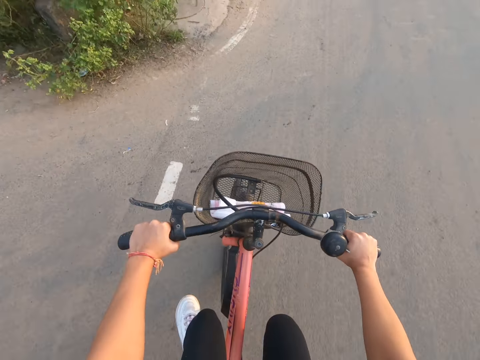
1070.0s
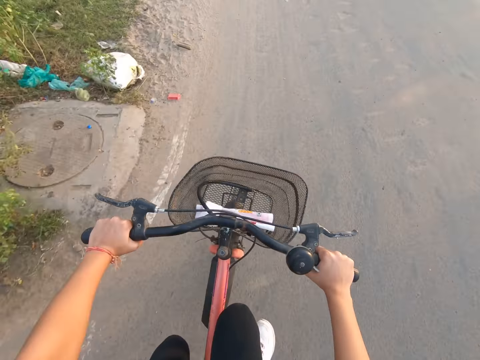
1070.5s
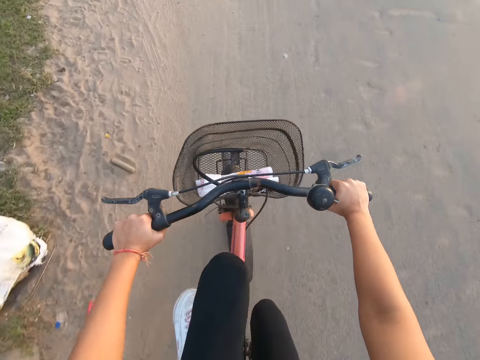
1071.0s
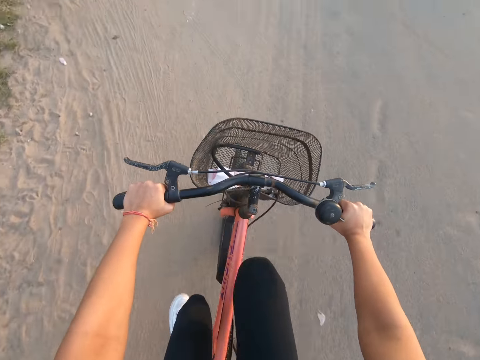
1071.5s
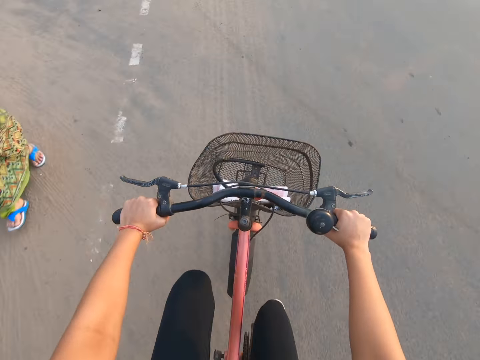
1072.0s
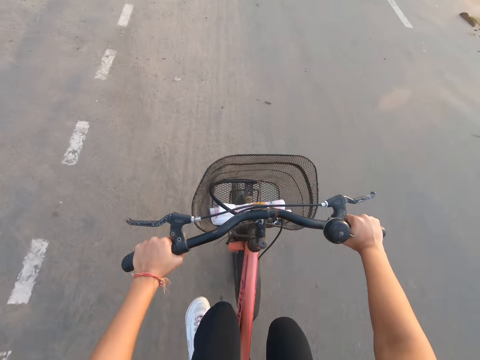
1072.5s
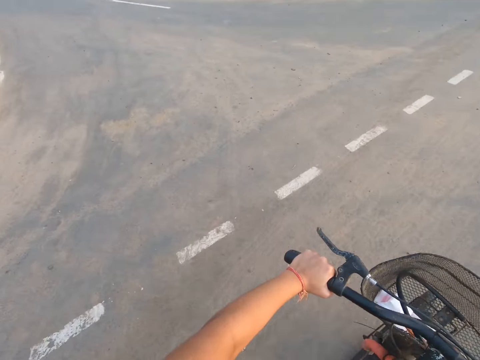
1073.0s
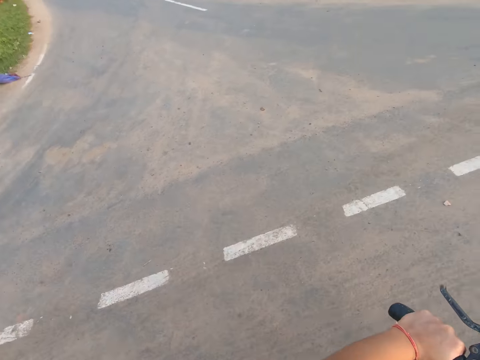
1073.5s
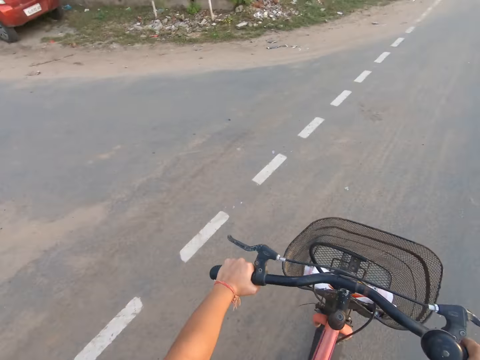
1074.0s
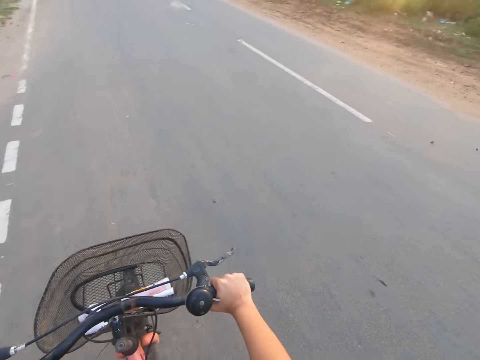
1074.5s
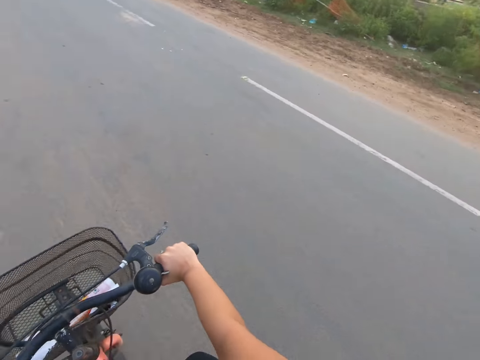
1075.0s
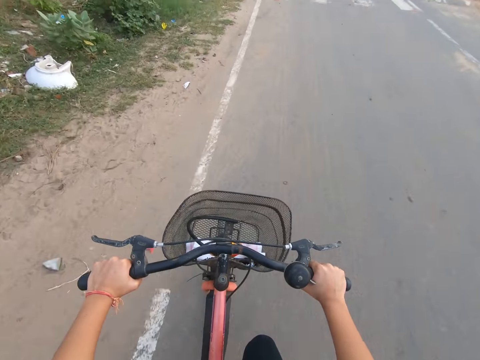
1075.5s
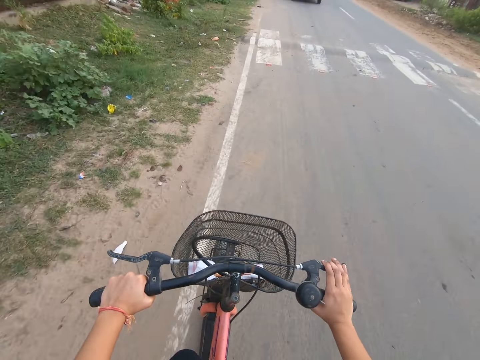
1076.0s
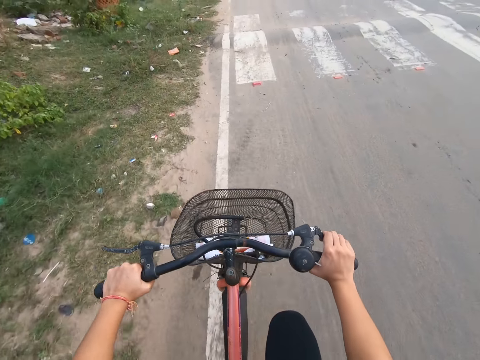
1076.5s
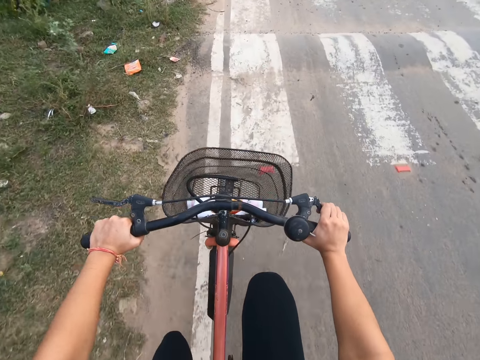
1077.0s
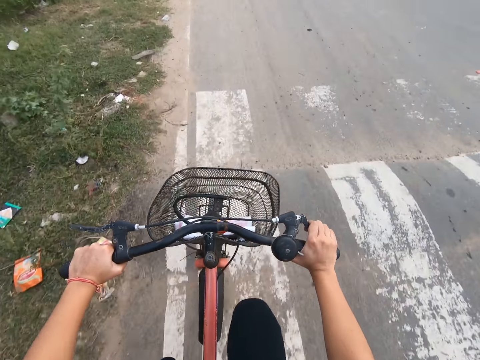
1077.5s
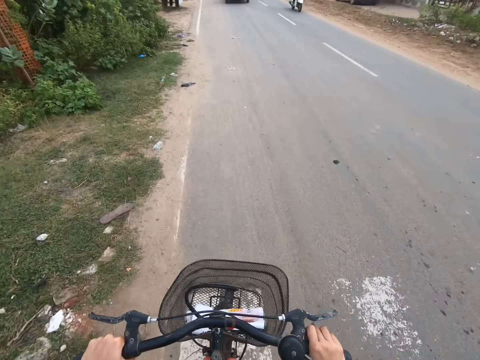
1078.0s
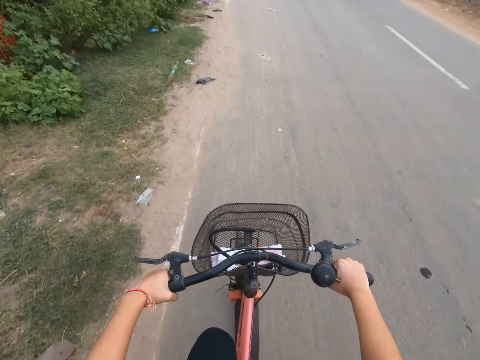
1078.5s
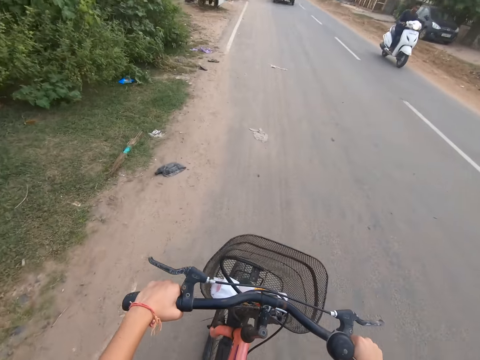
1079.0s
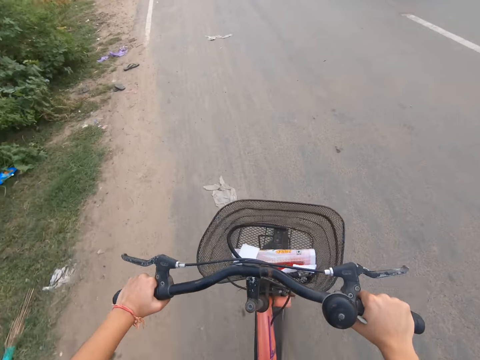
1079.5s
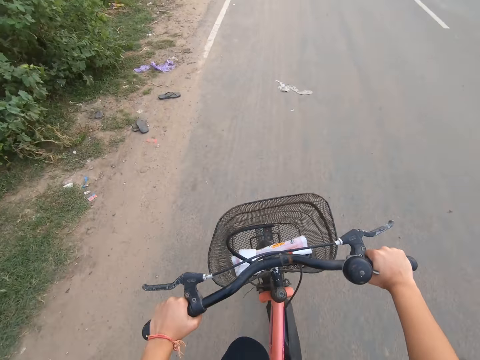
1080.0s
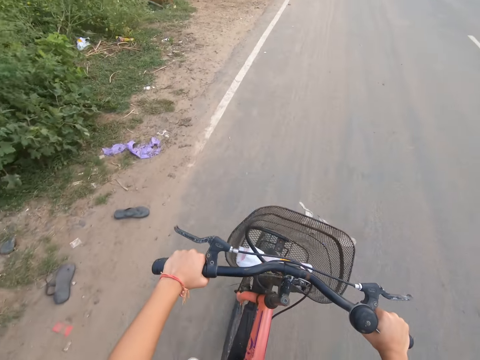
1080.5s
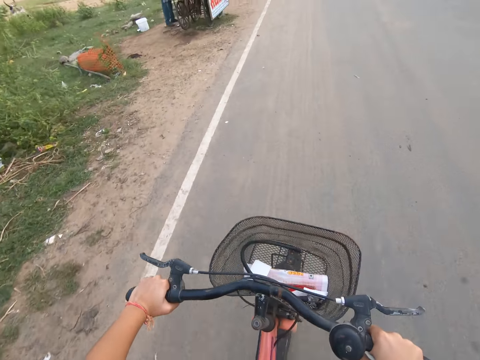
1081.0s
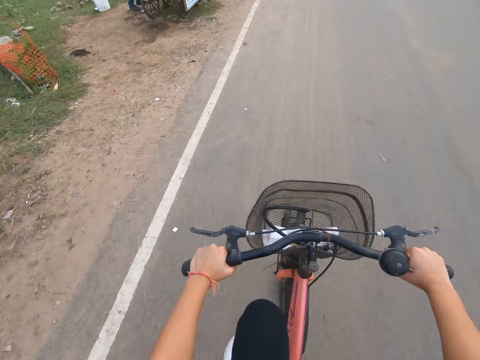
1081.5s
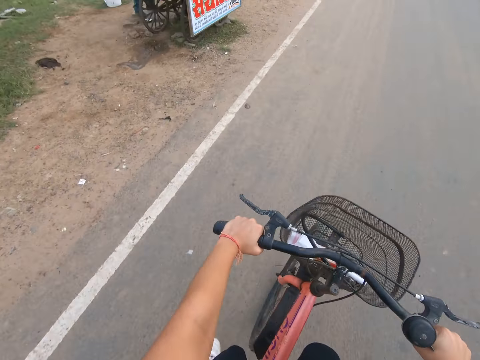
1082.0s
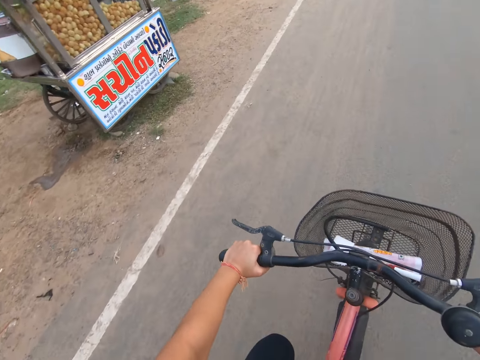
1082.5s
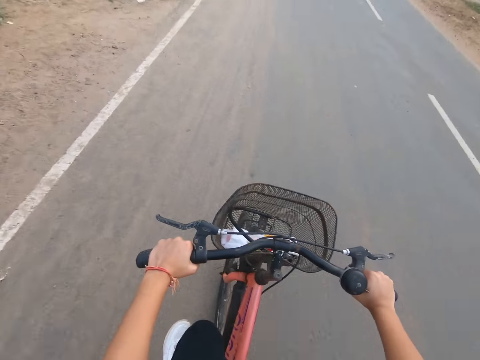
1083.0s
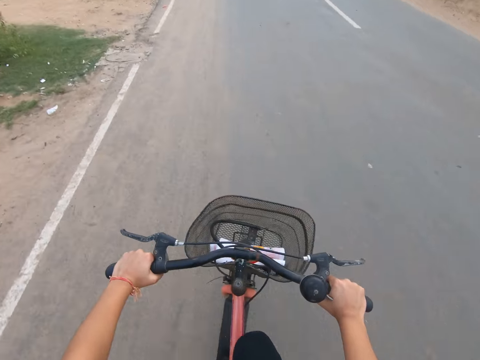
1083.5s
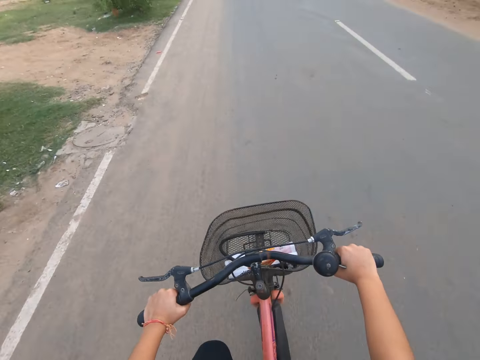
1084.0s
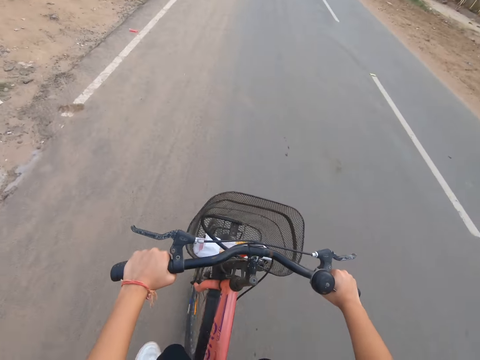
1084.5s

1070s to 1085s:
A woman walks past the camera wearer on the road. Another woman walks past the camera wearer on the road. A white motorcycle rides past the camera wearer on the road.

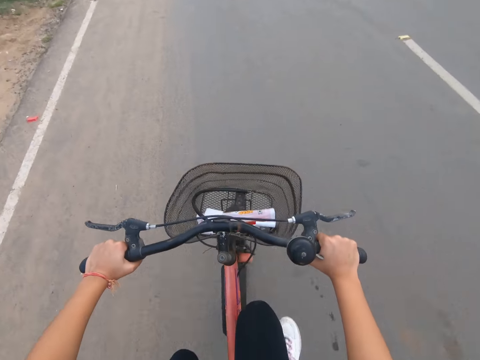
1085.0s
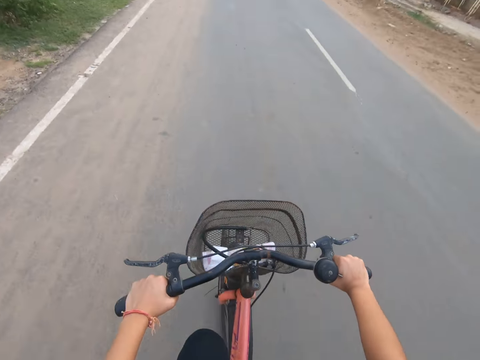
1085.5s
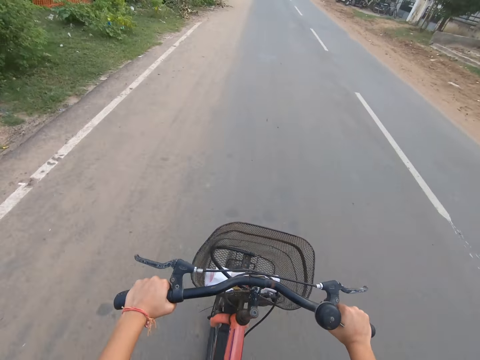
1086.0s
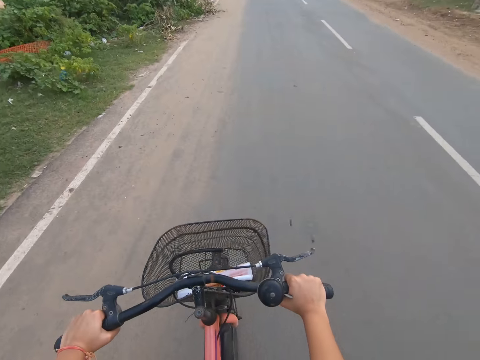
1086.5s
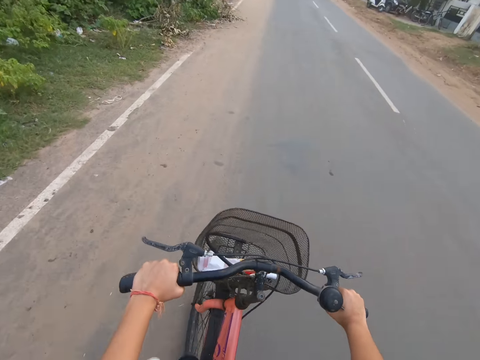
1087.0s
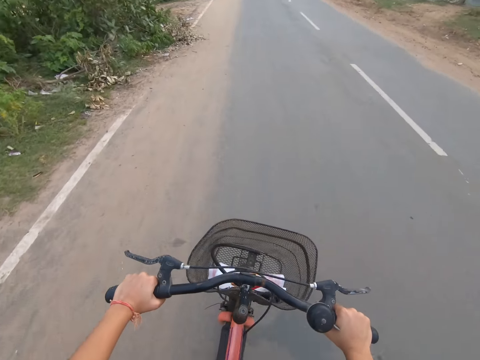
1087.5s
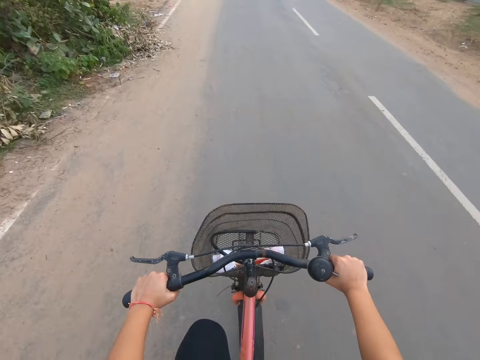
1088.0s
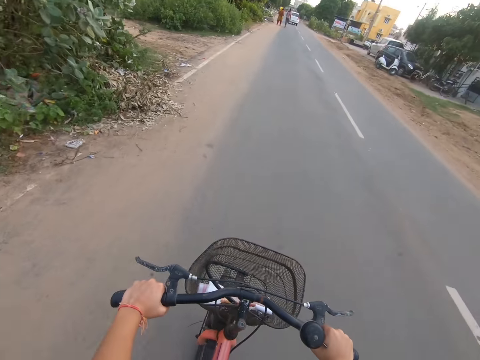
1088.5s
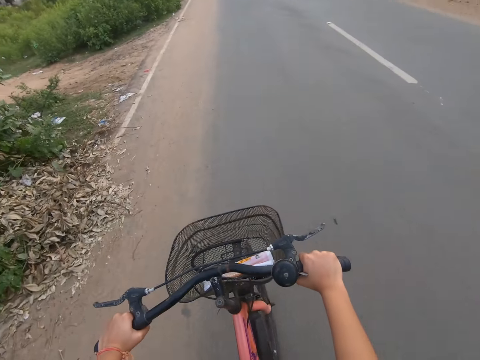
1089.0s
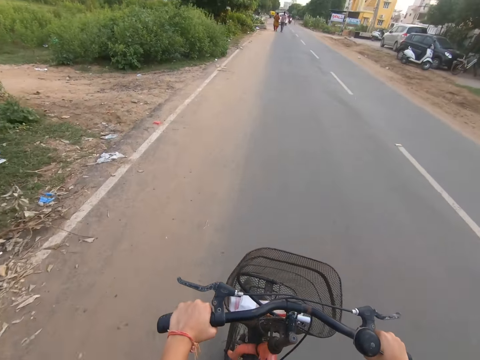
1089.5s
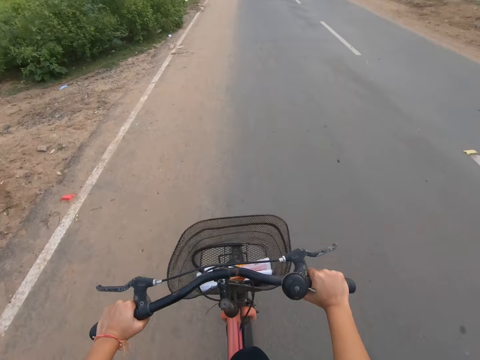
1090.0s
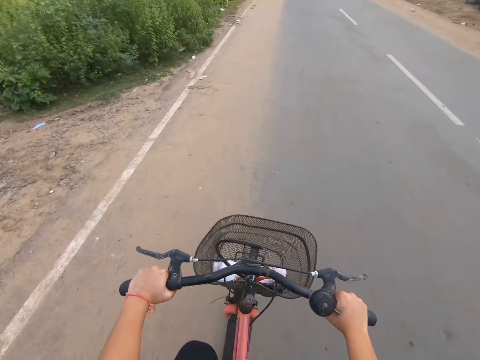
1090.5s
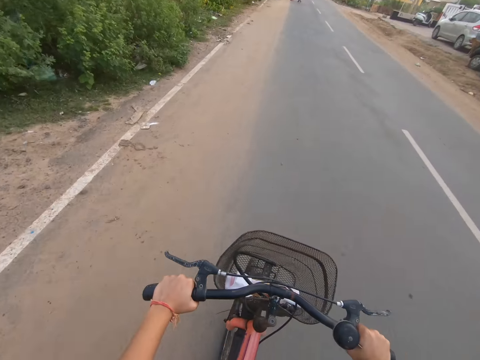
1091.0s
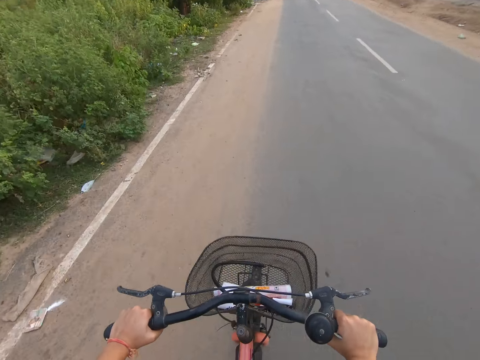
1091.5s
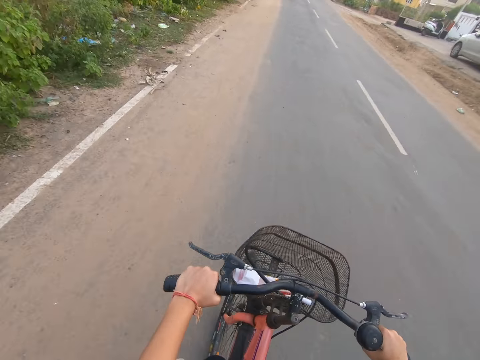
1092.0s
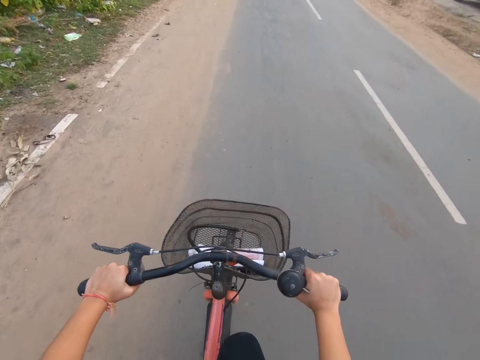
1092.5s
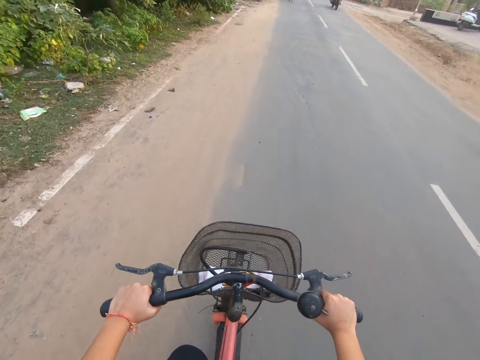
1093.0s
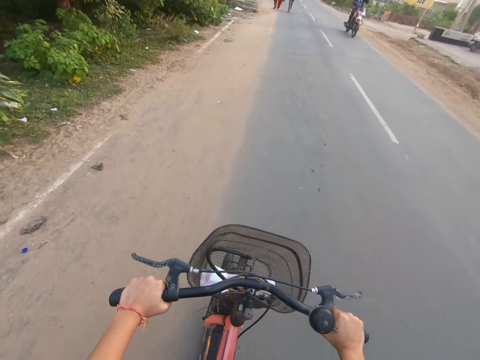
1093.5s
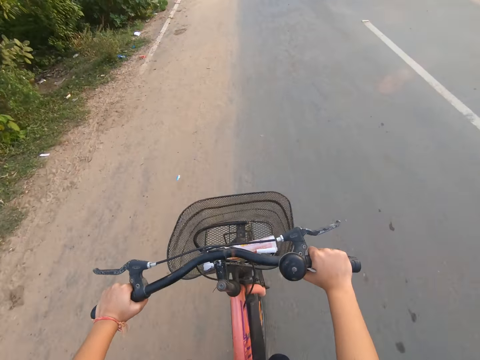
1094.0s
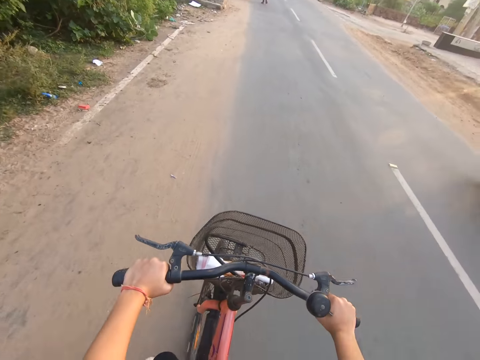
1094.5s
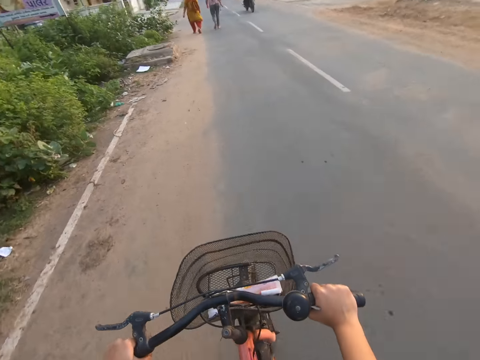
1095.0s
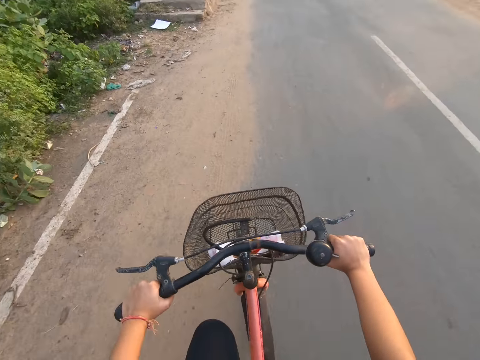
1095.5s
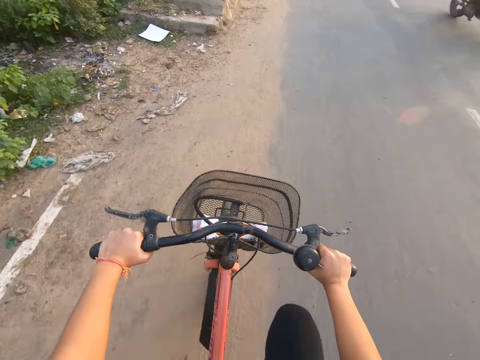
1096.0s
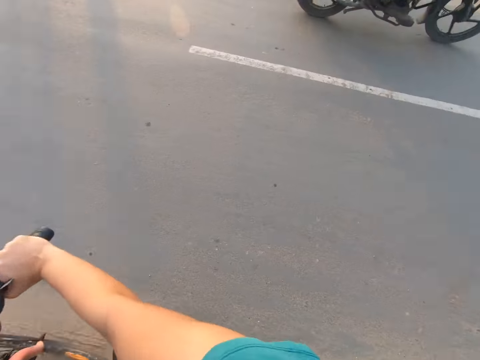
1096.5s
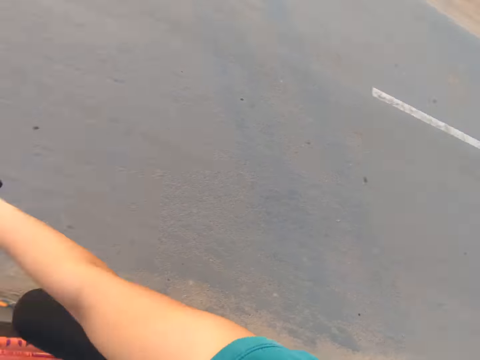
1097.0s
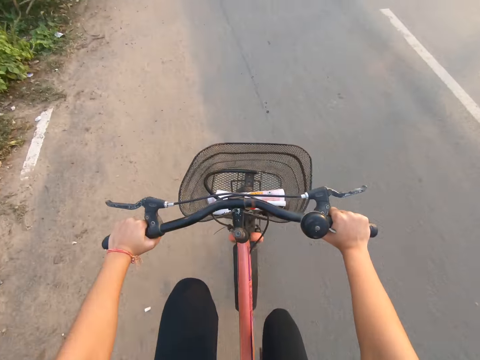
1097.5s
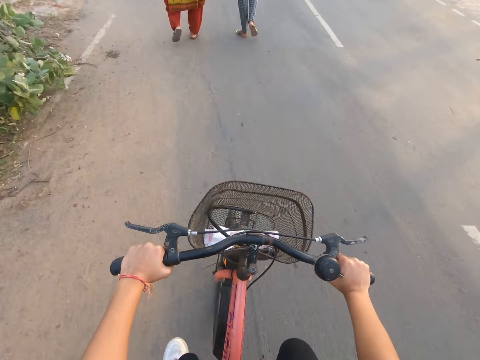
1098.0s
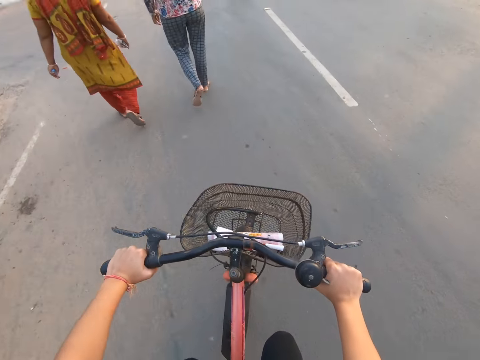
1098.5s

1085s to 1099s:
A red motorcycle rides past the camera wearer on the road. A motorcycle drives past the camera wearer.
